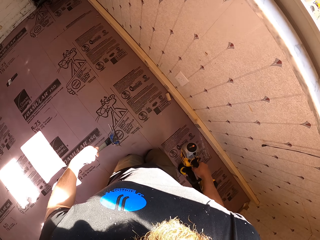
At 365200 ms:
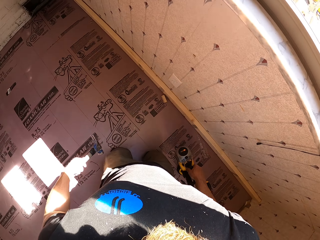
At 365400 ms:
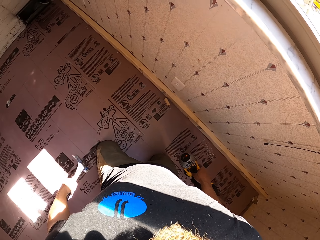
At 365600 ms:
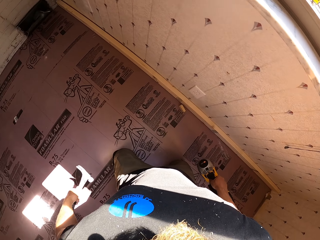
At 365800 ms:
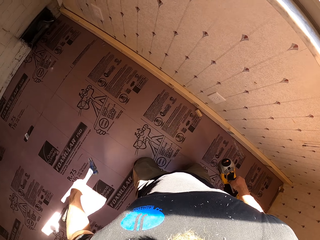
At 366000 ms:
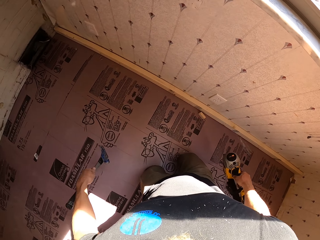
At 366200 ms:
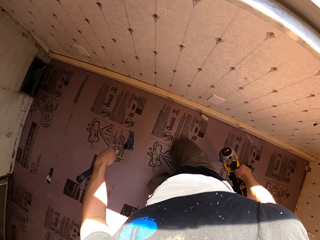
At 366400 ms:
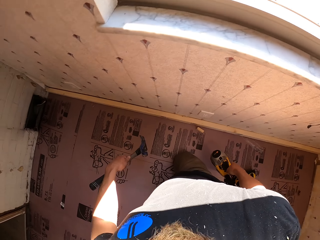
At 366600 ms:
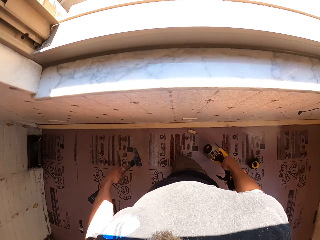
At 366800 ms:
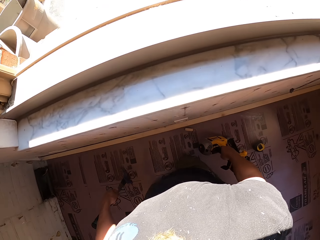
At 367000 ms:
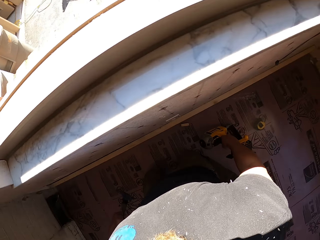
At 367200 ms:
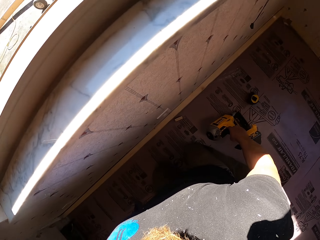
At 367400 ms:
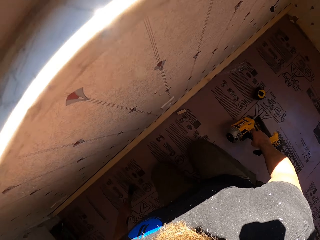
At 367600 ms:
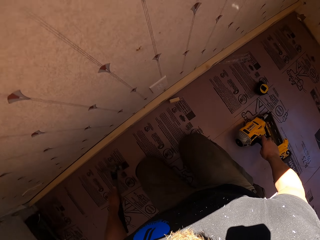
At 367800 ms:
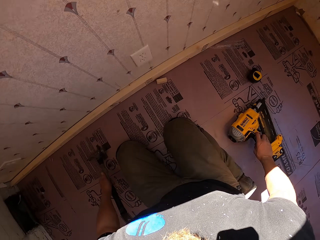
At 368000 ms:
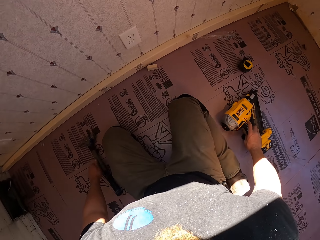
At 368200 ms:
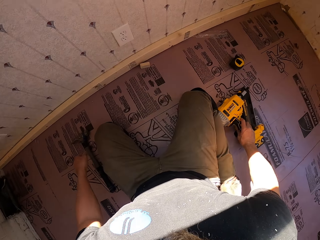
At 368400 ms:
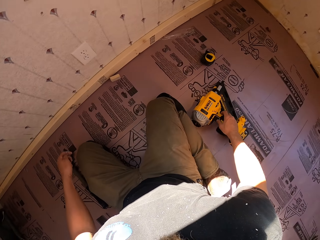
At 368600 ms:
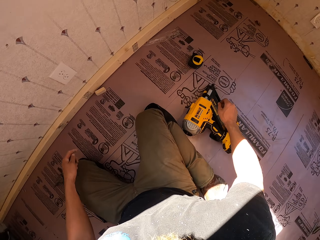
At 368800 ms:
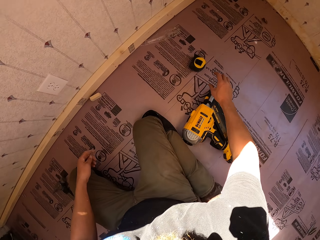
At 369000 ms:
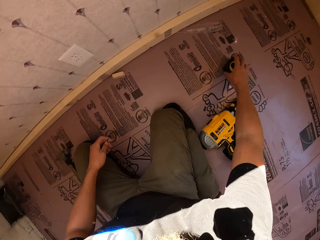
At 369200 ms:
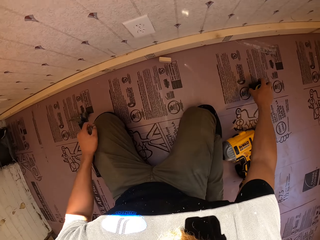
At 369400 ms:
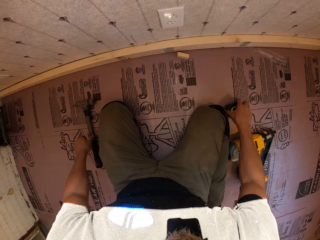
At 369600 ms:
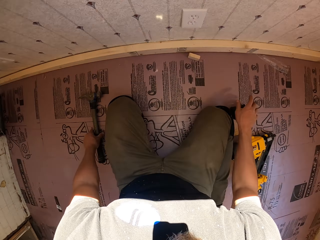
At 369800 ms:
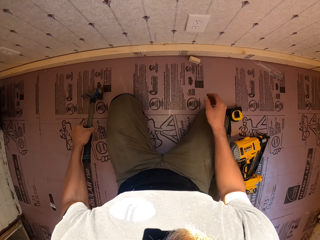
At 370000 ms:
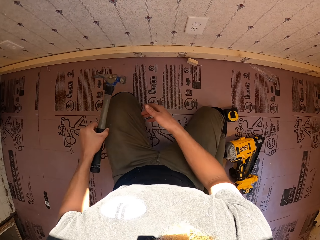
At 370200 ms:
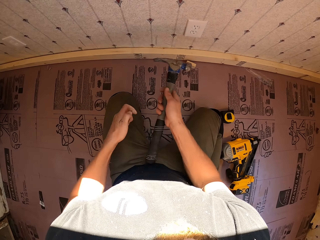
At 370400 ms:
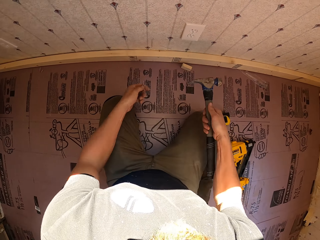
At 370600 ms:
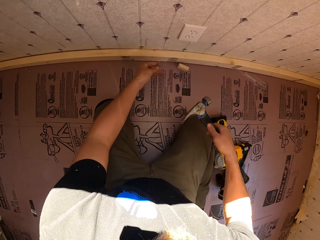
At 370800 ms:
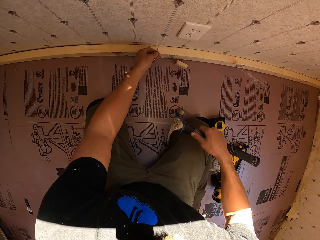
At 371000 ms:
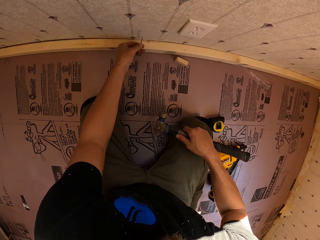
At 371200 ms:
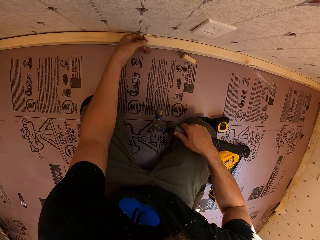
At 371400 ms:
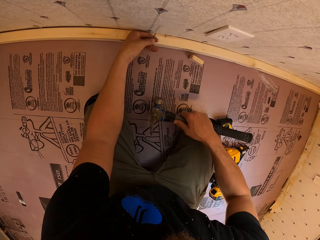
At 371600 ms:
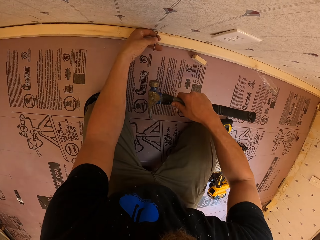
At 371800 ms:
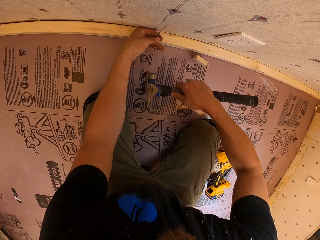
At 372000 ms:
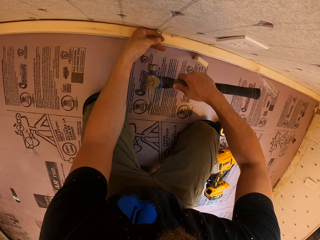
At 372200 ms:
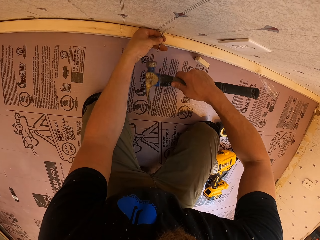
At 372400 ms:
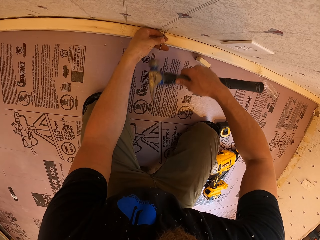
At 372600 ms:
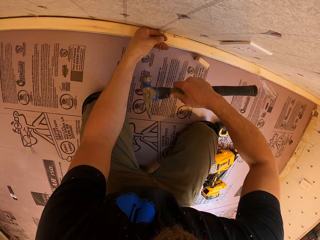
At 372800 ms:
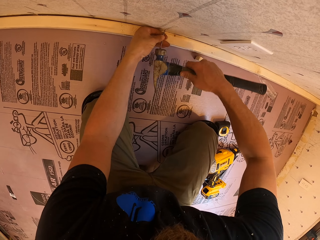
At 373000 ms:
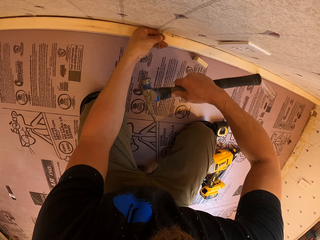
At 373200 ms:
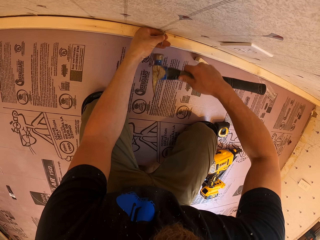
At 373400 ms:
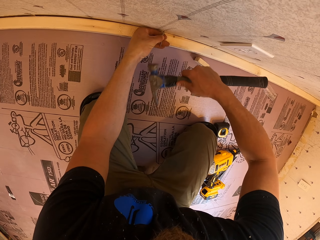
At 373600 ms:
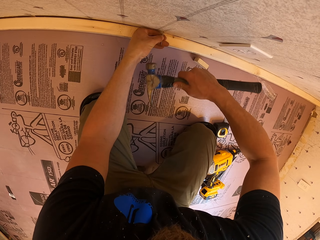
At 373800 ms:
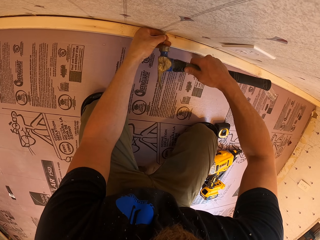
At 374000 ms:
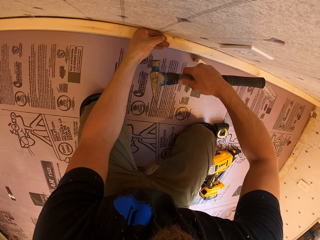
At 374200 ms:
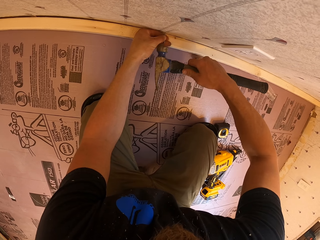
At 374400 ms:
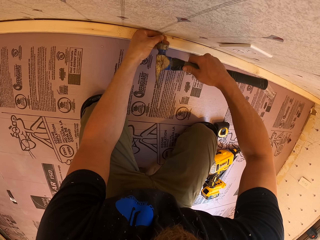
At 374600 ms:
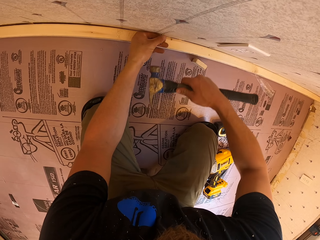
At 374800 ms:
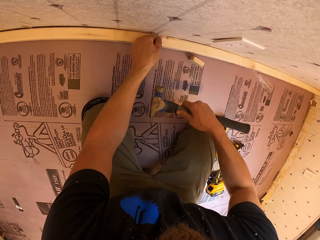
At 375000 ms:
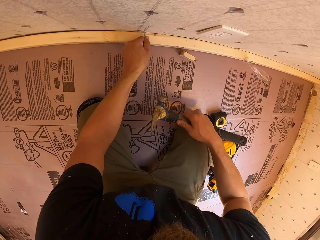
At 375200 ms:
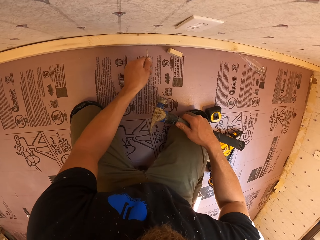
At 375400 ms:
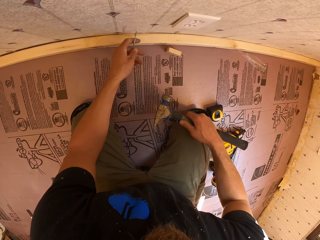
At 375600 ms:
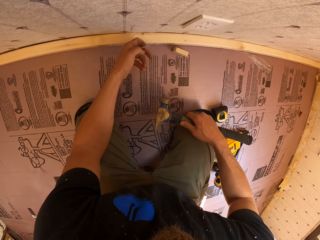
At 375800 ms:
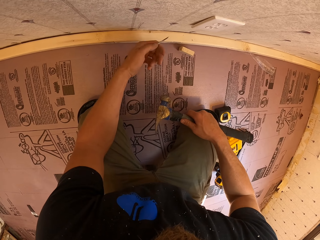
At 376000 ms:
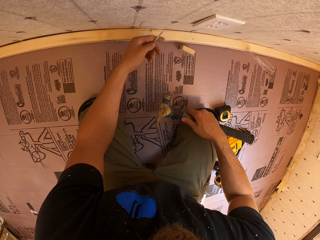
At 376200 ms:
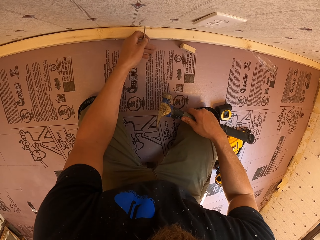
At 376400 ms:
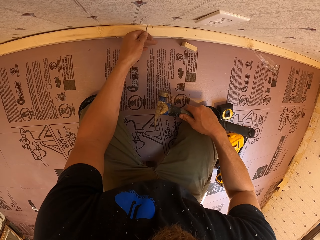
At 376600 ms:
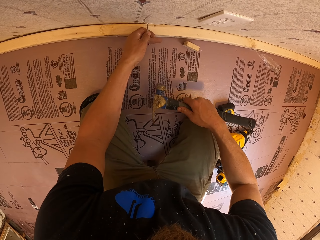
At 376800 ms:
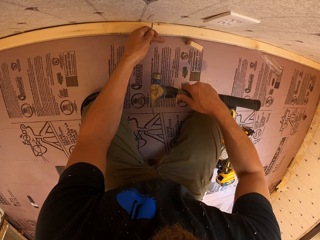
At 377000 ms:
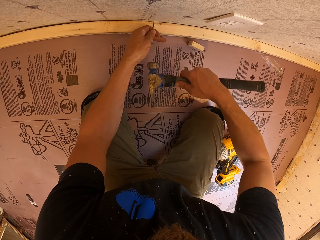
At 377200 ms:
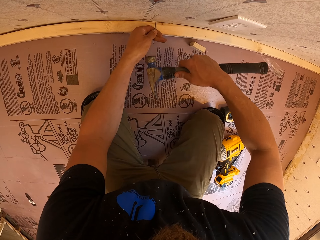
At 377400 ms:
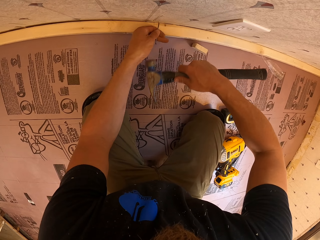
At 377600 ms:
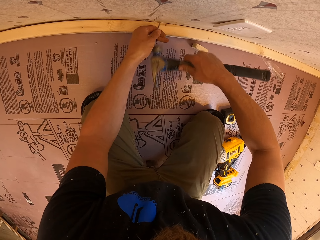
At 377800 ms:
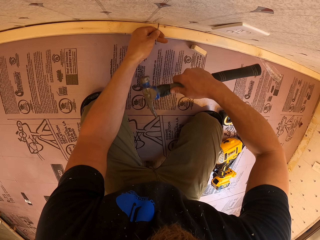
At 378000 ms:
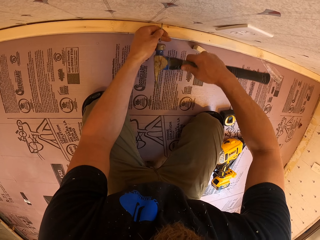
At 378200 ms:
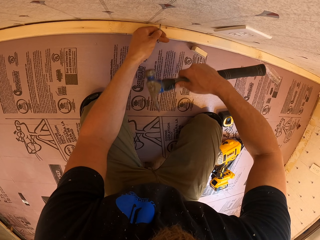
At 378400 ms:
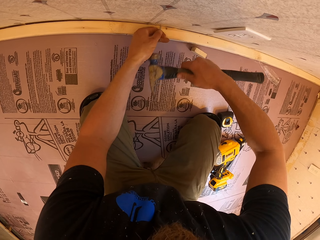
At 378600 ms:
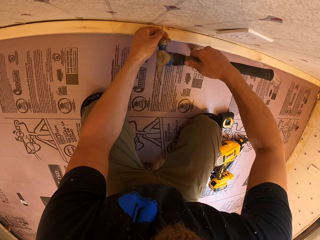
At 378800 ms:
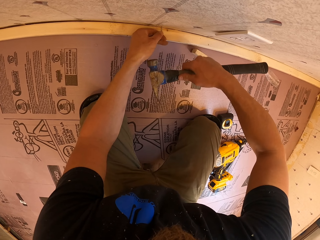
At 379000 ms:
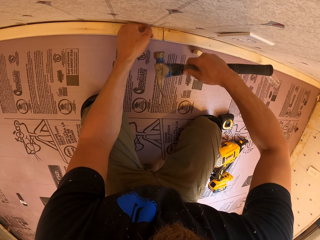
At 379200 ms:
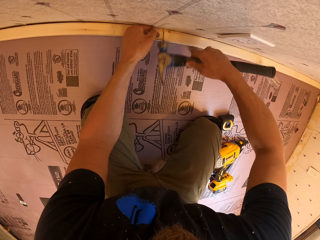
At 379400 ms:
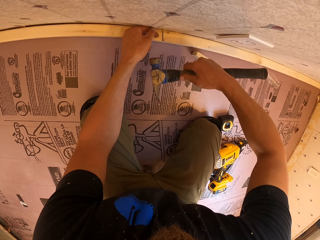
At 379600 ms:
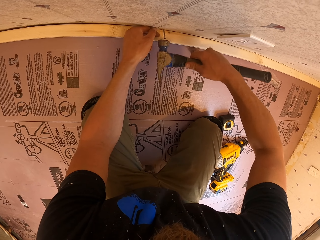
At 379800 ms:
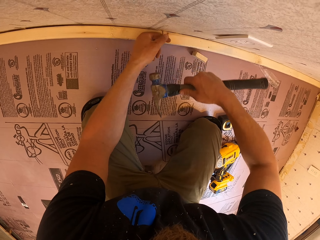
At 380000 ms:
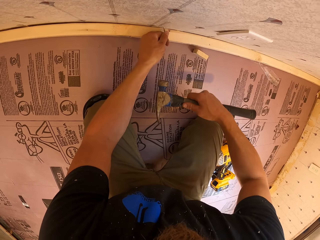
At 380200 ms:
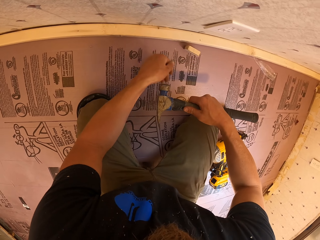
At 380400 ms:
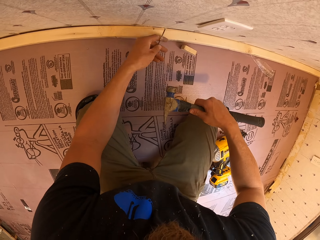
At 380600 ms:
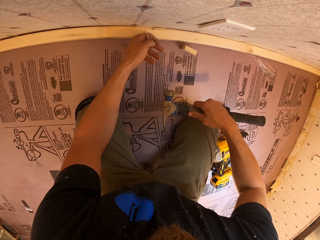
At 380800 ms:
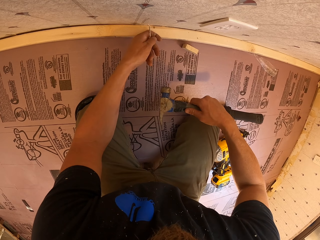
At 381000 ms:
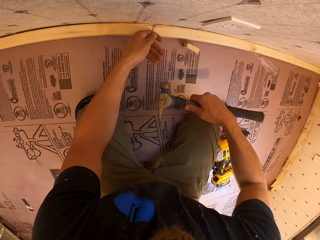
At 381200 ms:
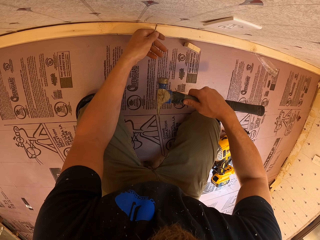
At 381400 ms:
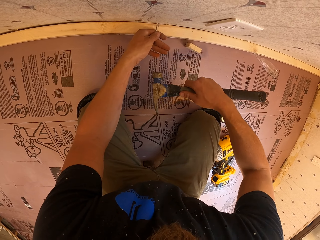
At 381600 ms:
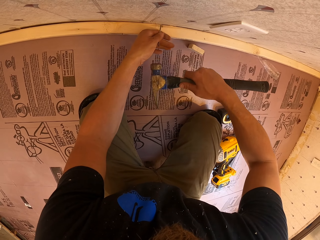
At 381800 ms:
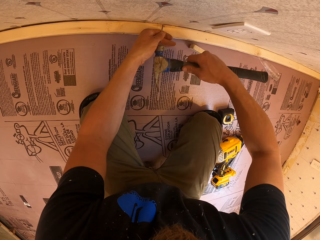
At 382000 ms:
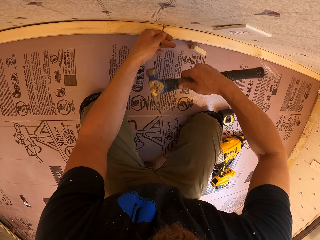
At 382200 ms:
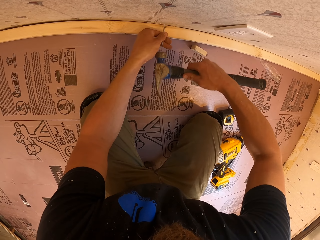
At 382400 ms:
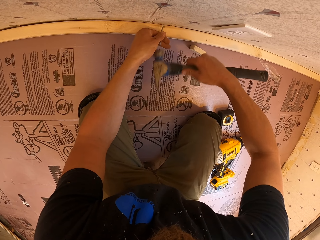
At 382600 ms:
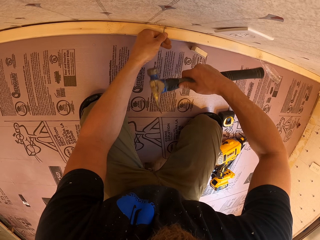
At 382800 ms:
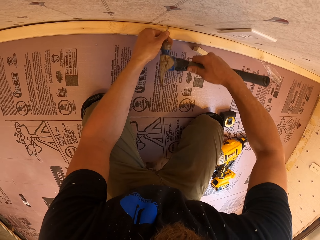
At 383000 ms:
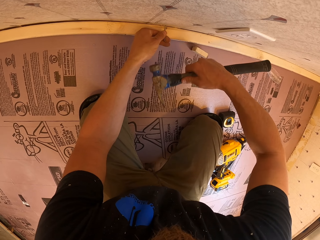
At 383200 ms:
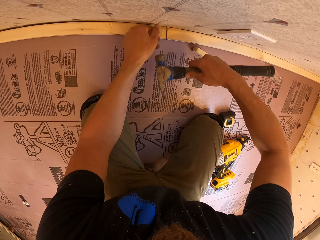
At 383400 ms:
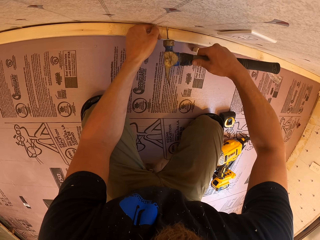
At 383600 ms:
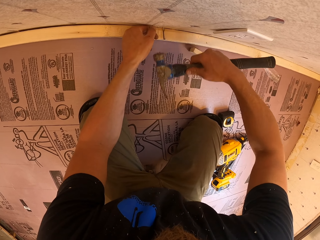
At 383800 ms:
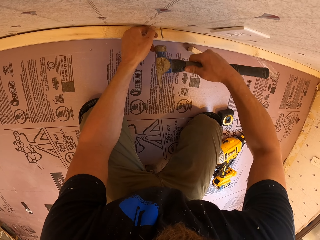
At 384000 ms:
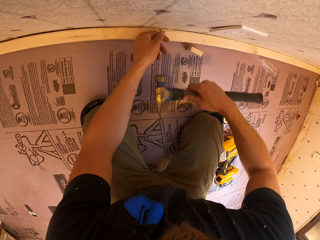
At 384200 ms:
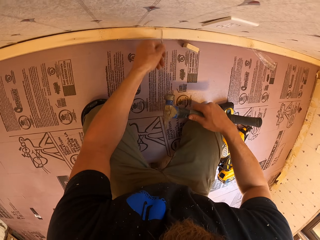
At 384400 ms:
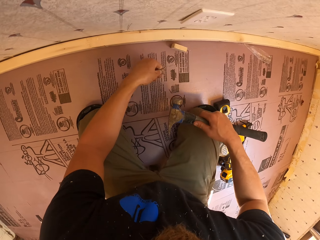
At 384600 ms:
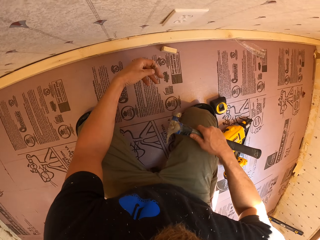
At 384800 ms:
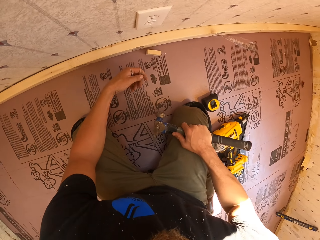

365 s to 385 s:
The camera wearer moves towards the wall. He places the hammer on the floor and places the nail gun on the floor. He moves the tape measure on the floor. He picks up the hammer from the floor. He places the hammer on the other hand. He places a nail on the wall. He hammers the nail into the wall with the hammer. He pulls the nail from the wall with his hand. He places the nail on the wall. He hammers the nail into the wall with the hammer. He places his hand on the wood. He pulls the nail from the wall with his hand. He places the nail on the wall. He hammers the nail into the wall with the hammer. He pulls the nail from the wall with his hand.

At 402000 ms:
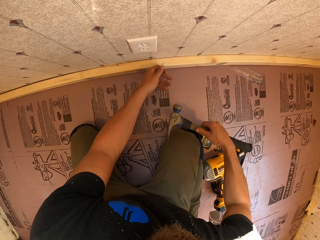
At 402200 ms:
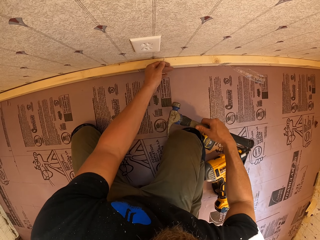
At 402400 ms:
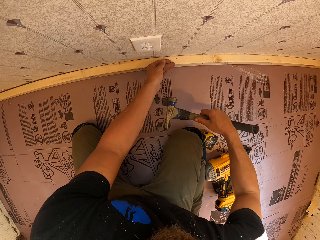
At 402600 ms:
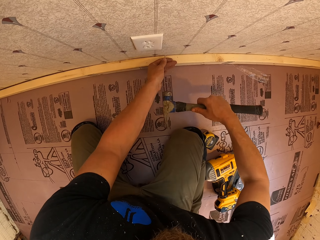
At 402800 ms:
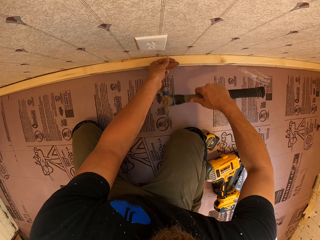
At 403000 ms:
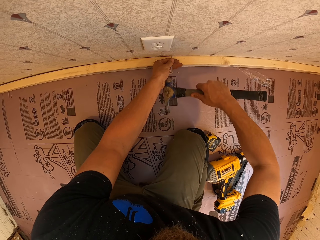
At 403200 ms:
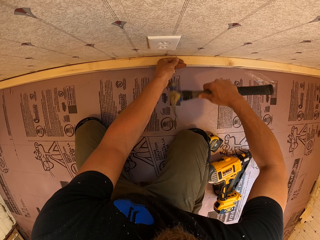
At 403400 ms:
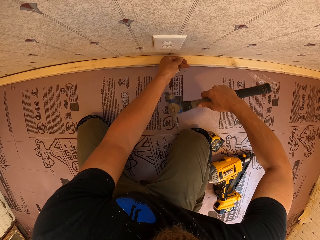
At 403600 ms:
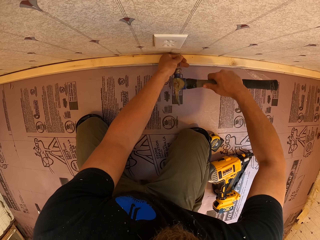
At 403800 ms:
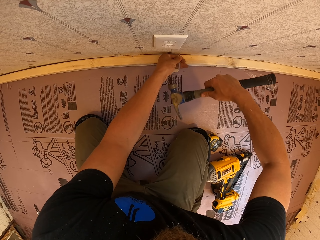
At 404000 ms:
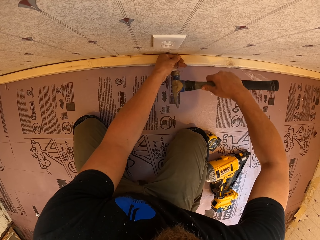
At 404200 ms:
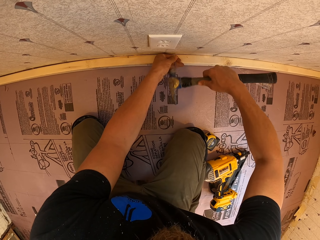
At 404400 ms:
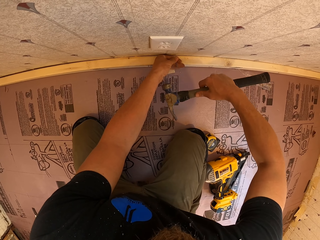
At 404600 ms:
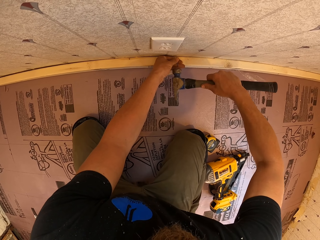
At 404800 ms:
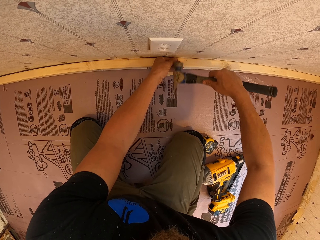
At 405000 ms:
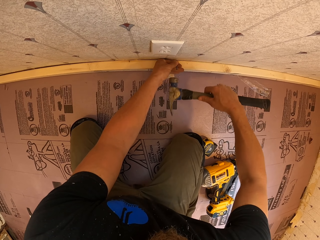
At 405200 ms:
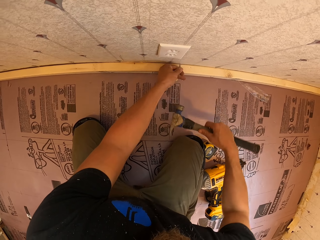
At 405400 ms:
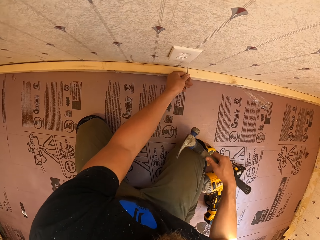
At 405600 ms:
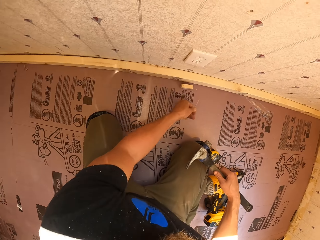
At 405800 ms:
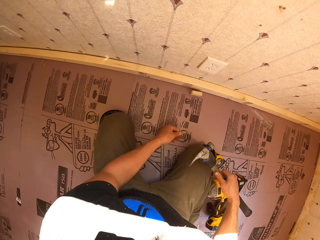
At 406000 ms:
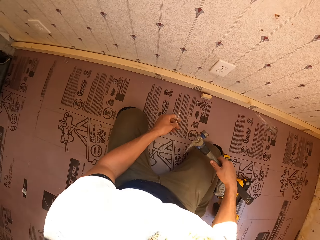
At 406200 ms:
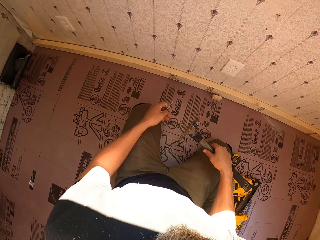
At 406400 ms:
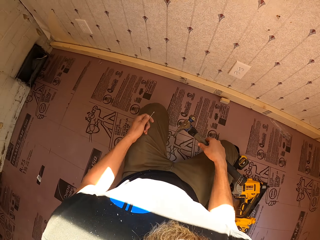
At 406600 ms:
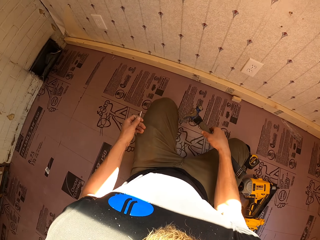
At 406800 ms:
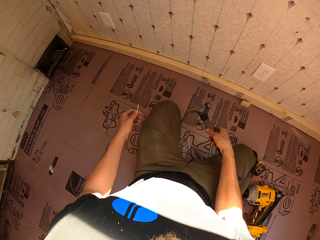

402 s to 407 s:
The camera wearer places a nail on the wall. He hammers the nail into the wall with a hammer. He pulls the nail from the wall with his hand.
